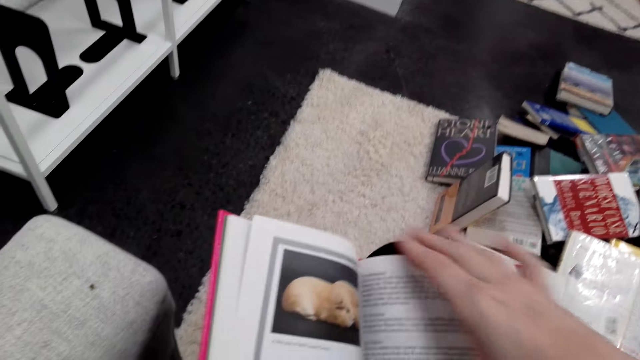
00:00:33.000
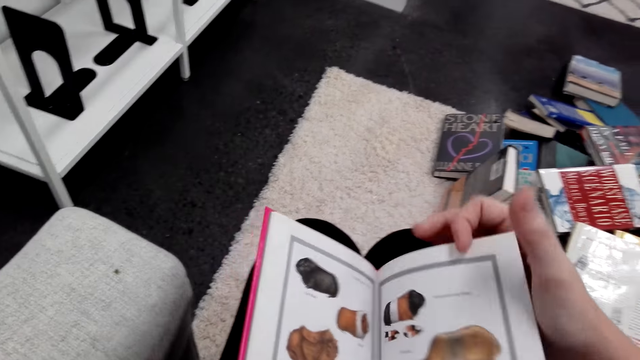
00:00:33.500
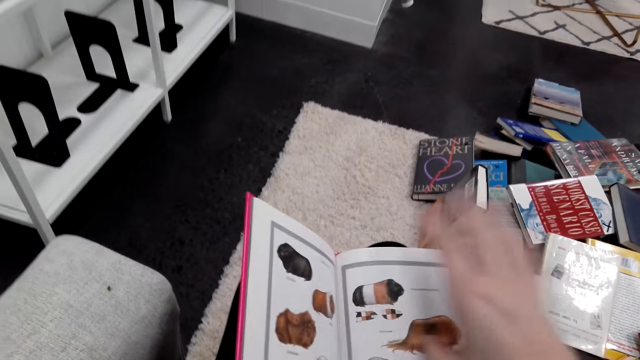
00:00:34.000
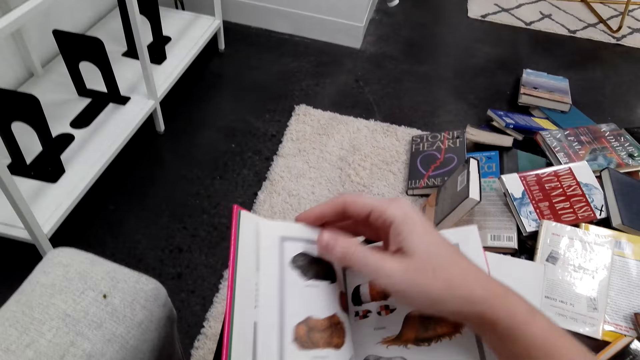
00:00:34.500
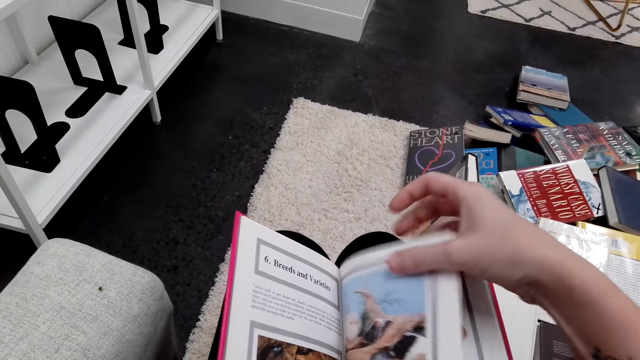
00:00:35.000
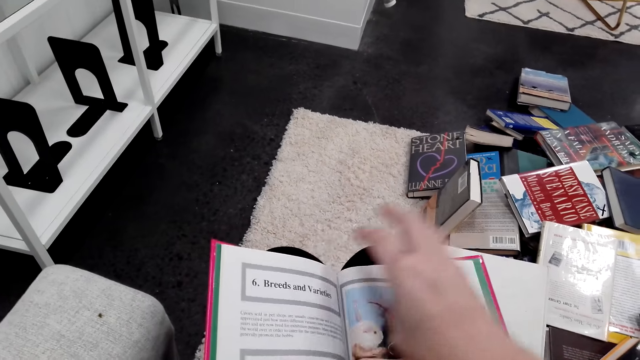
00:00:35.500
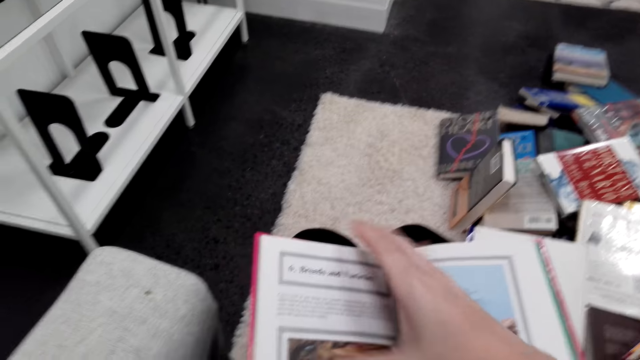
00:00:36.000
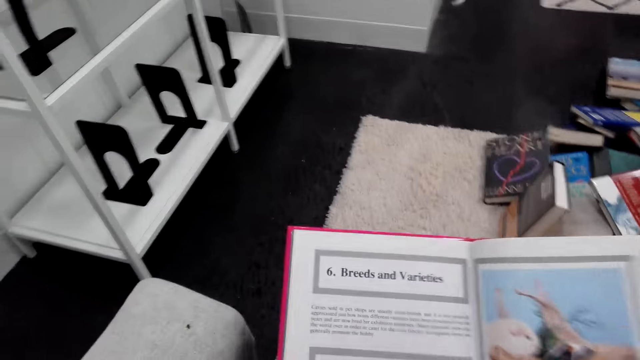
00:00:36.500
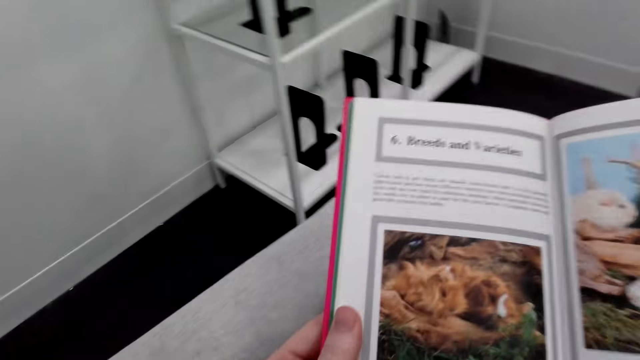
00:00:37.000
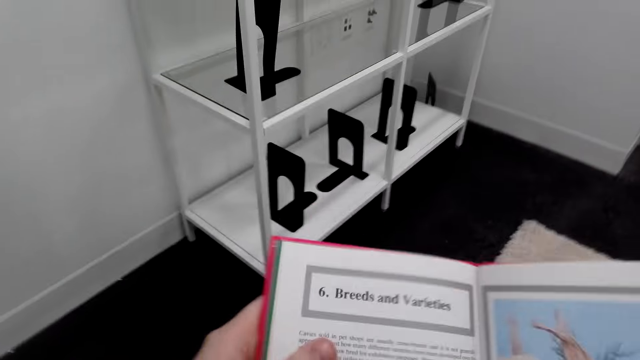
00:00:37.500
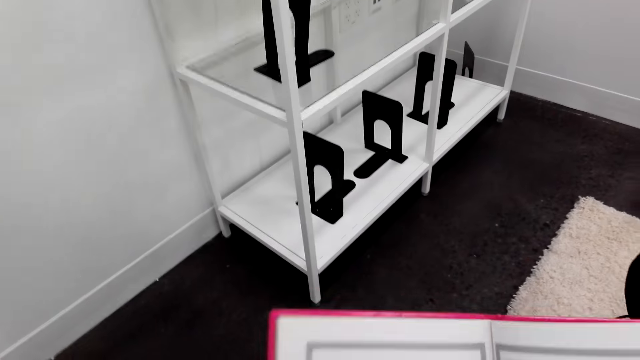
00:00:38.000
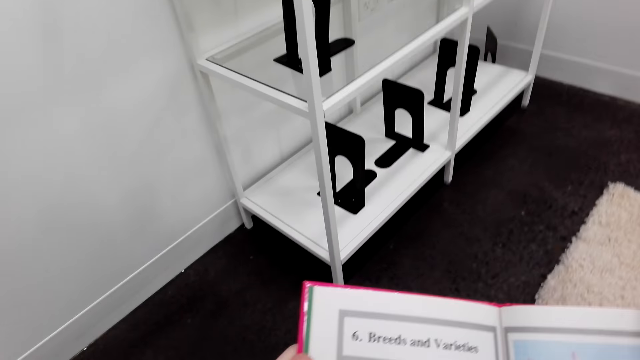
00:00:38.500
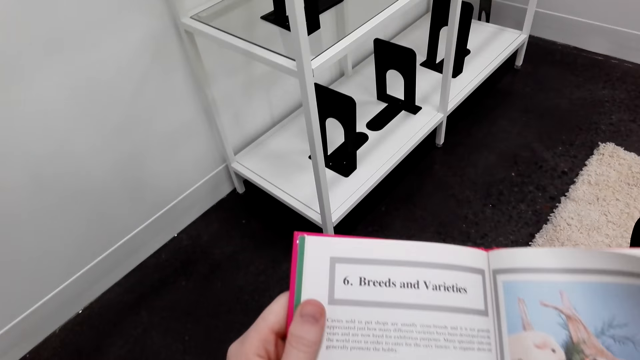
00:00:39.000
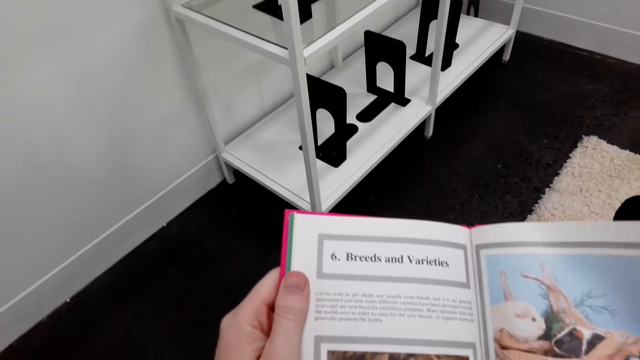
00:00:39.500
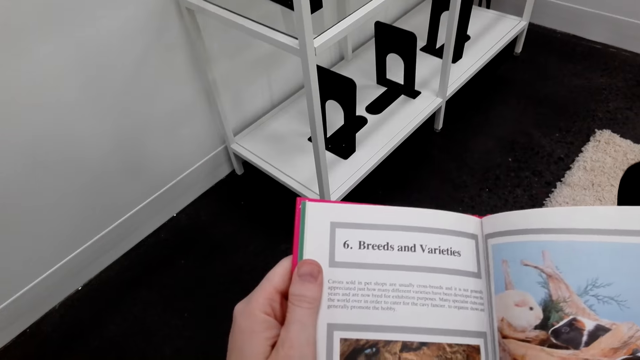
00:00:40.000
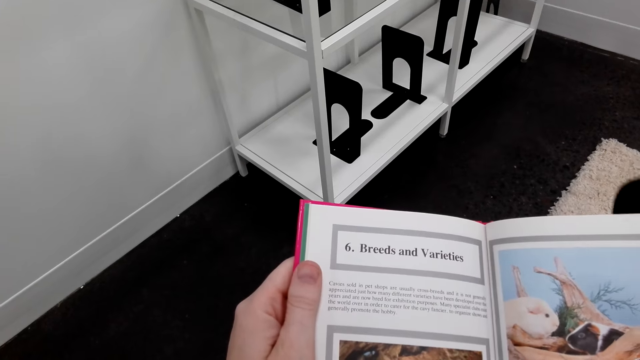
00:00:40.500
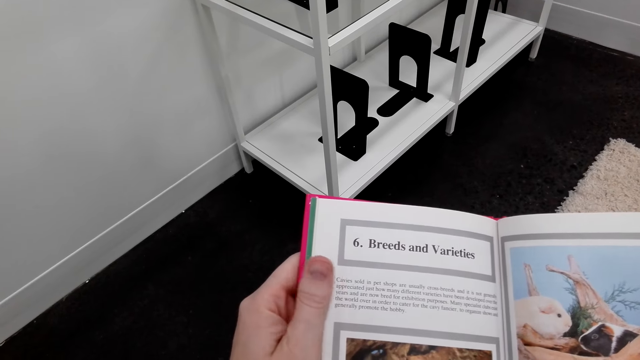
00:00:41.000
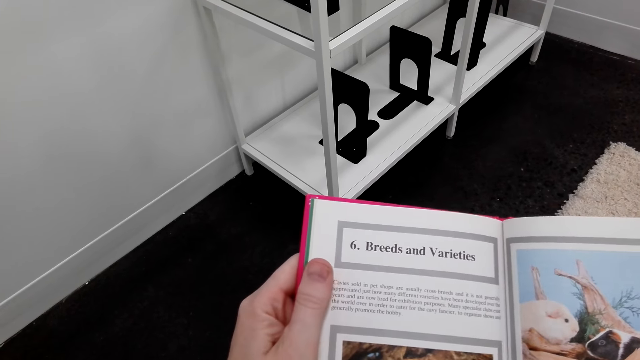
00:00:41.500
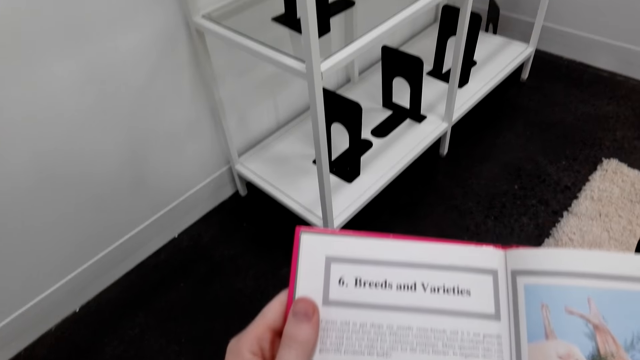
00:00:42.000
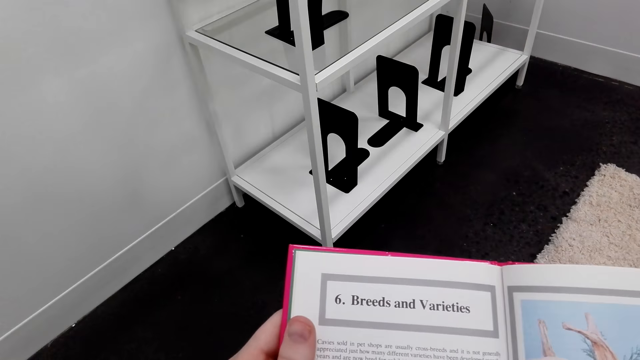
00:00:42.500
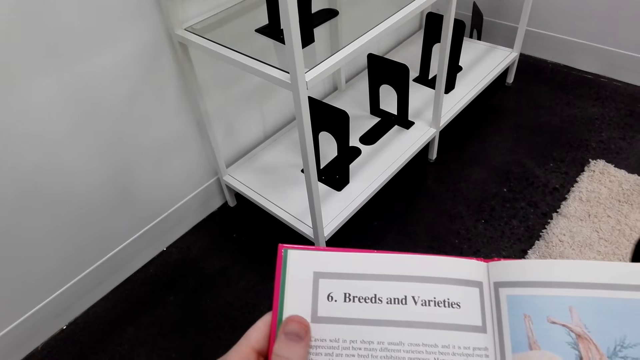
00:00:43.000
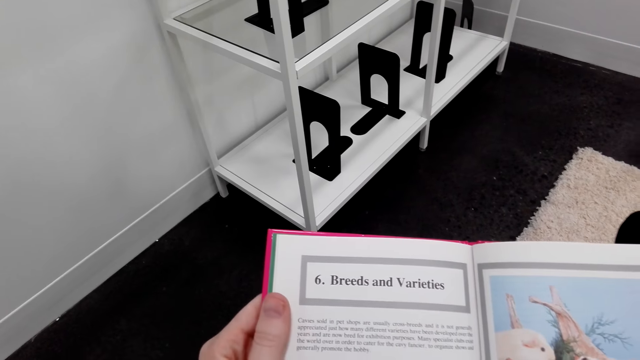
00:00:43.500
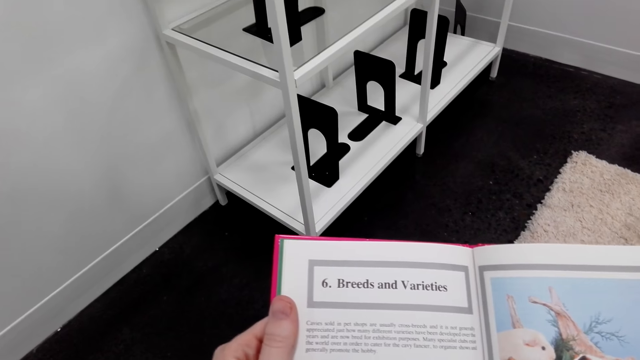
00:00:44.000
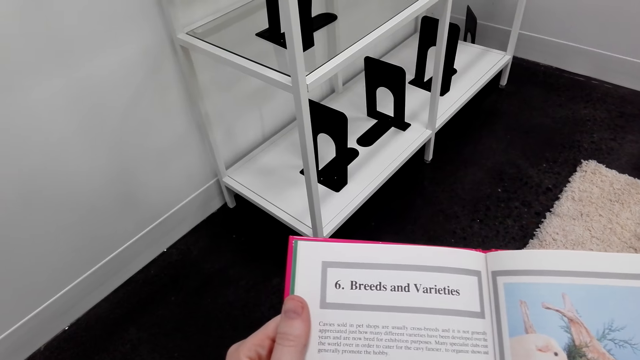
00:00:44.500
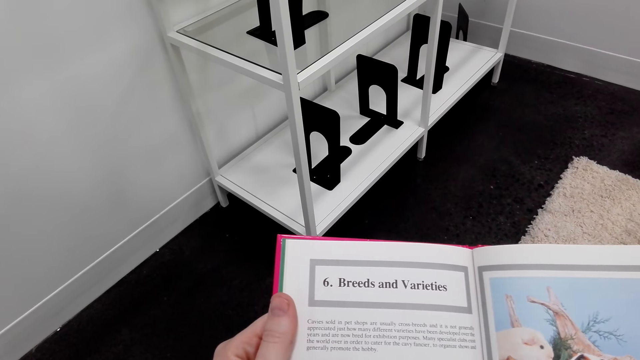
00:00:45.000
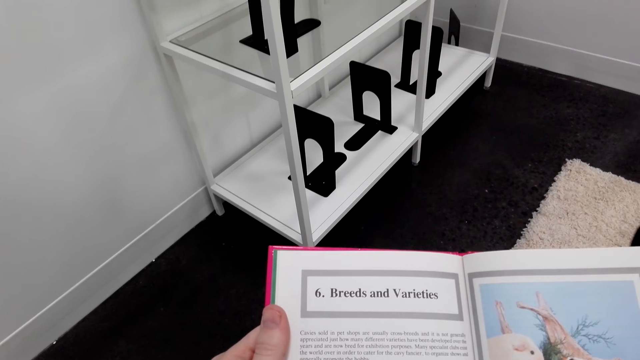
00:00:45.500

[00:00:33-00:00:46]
The camera wearer moves around. They read the book.

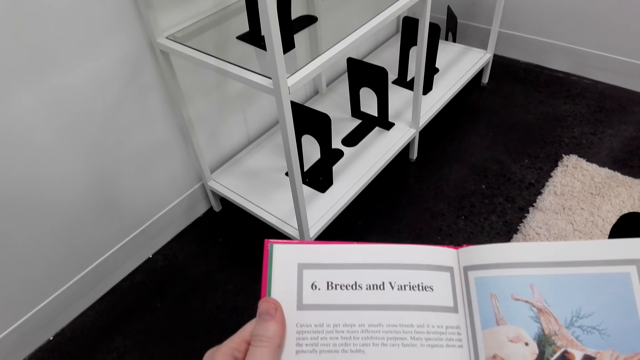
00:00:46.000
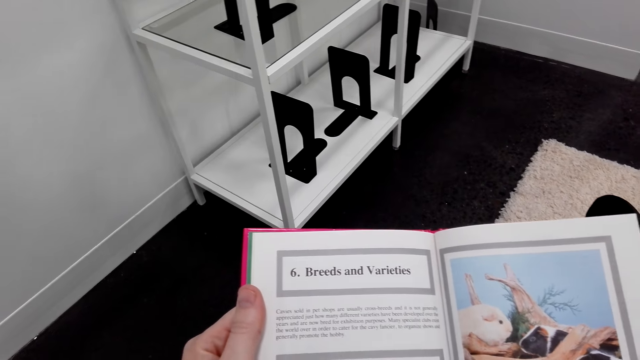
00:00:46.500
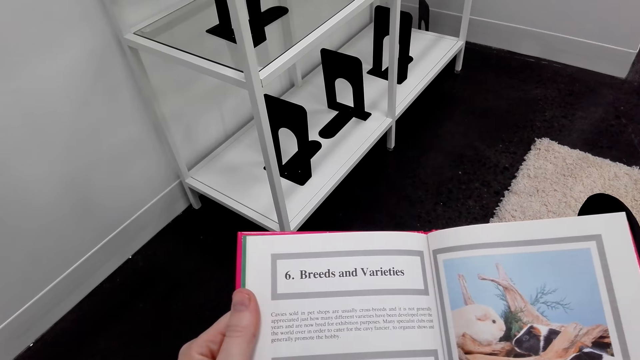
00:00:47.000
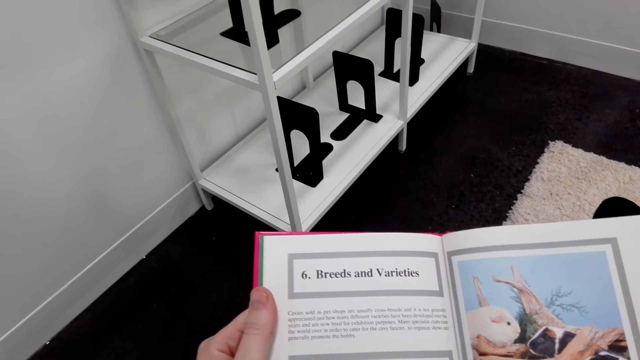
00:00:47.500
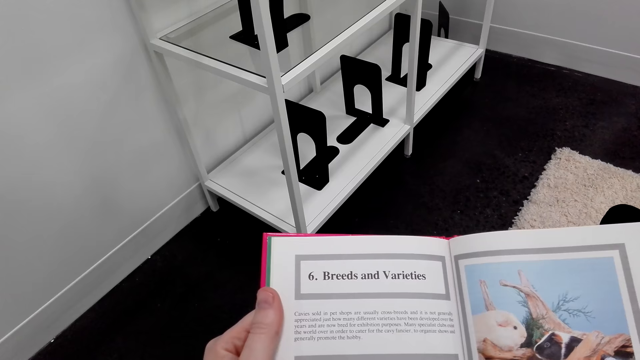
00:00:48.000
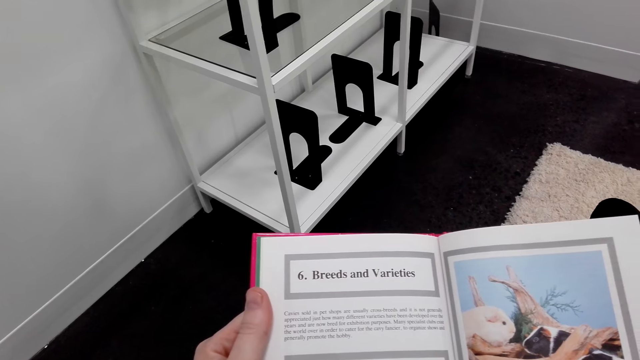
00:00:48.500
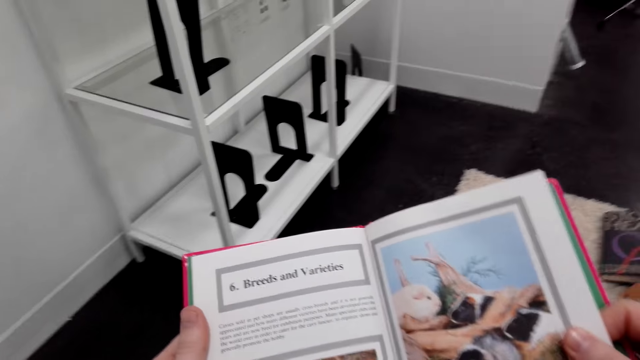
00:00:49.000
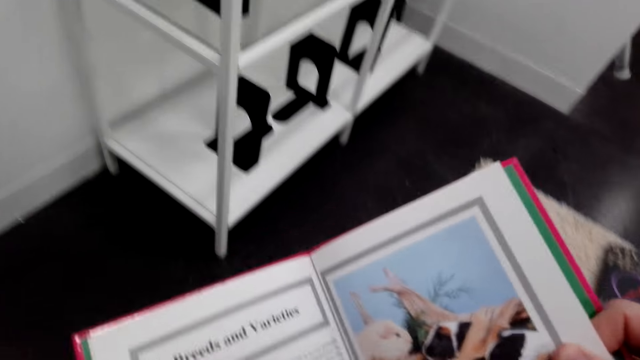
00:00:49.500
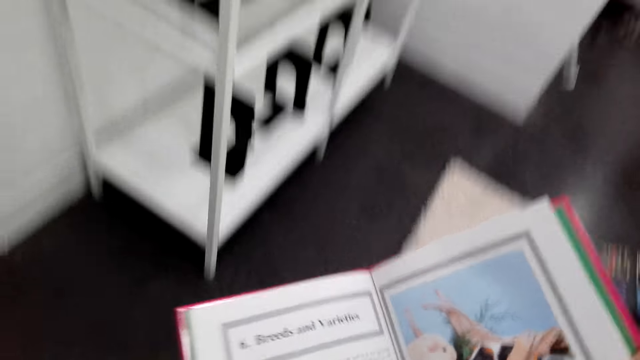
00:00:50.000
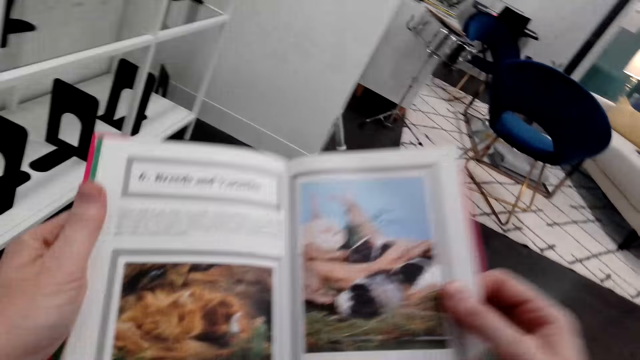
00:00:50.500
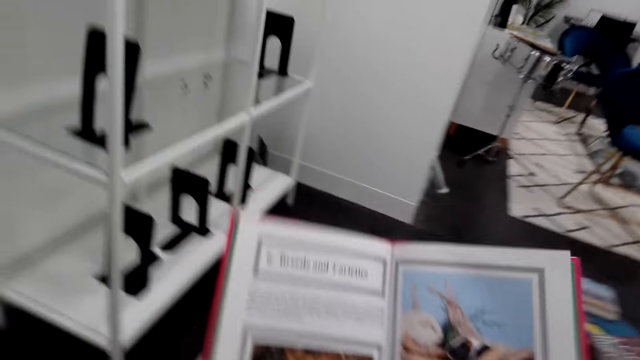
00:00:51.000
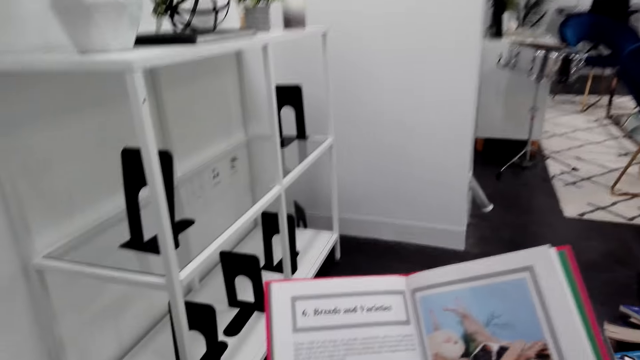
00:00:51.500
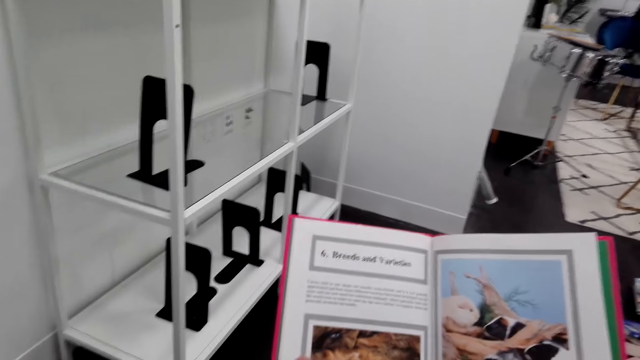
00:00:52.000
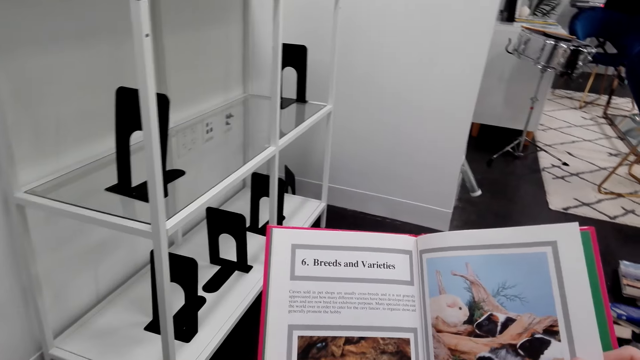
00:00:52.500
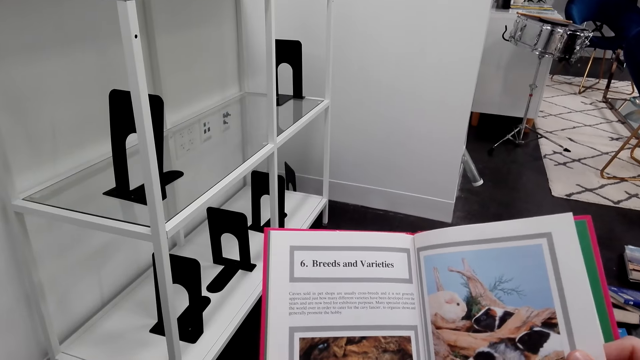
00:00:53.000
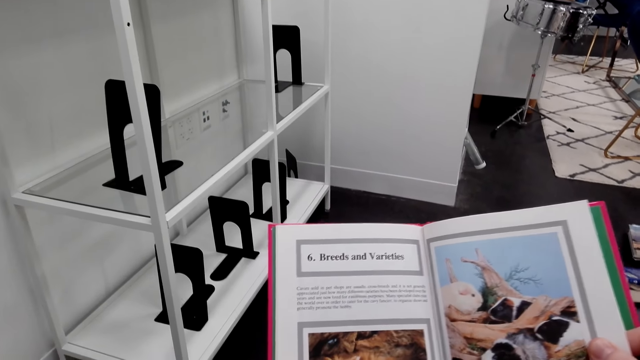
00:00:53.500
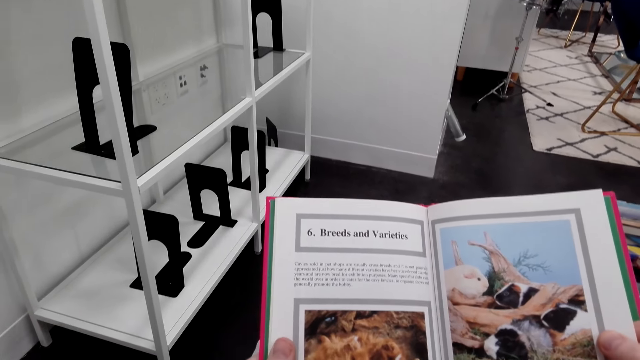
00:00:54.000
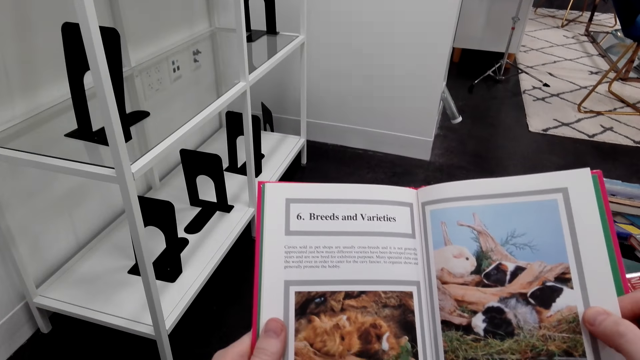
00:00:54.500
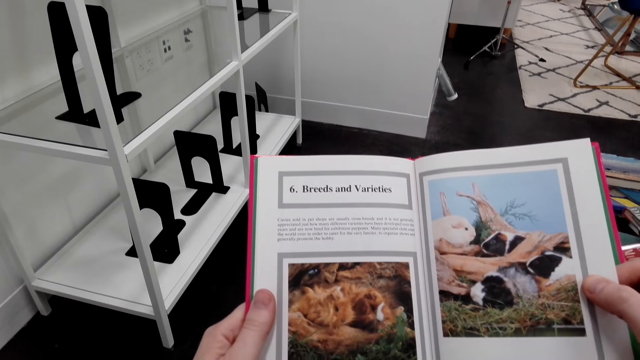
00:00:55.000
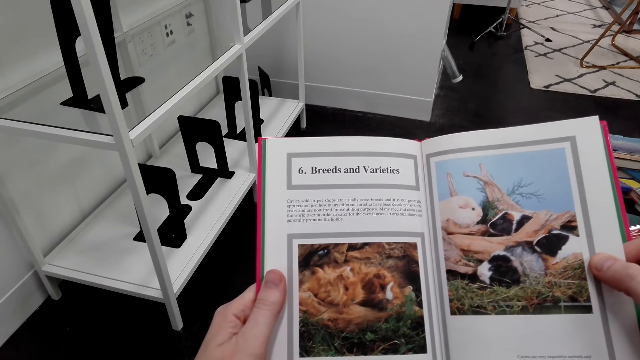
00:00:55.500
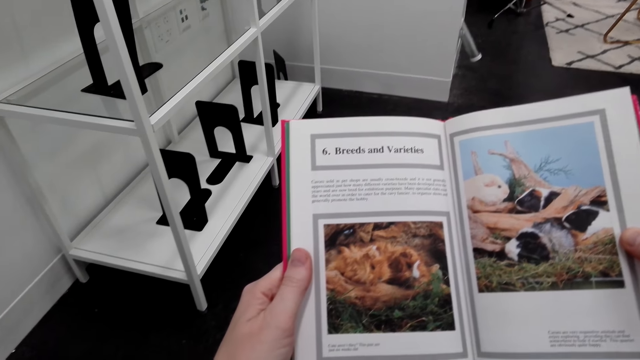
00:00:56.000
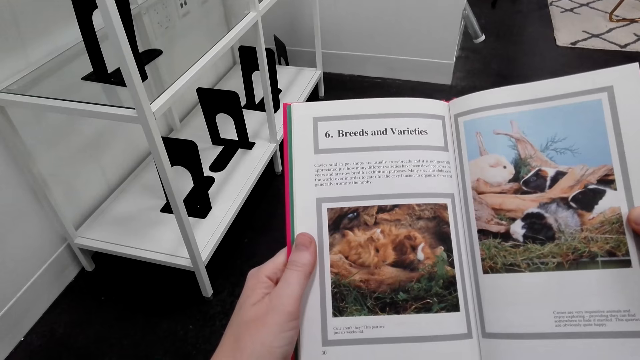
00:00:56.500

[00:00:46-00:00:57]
The camera wearer moves around. They read a book. They lift the book.
